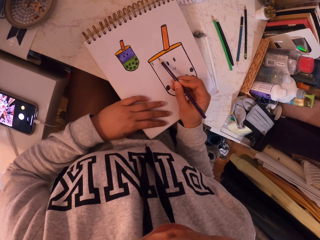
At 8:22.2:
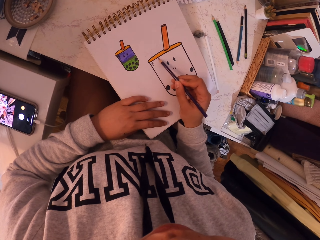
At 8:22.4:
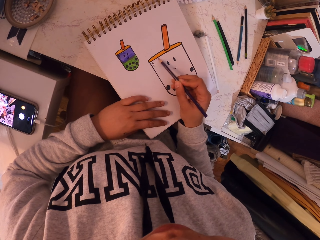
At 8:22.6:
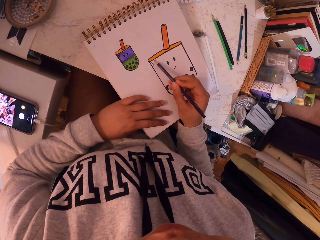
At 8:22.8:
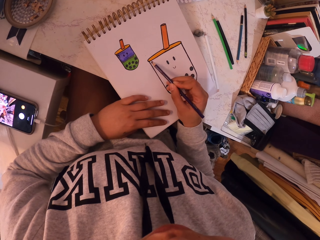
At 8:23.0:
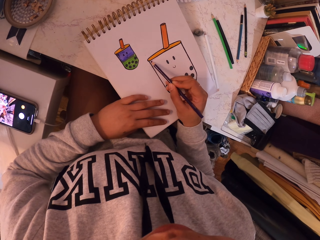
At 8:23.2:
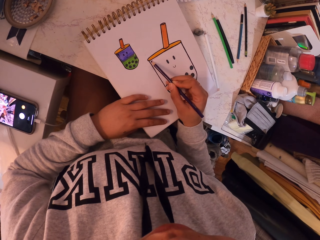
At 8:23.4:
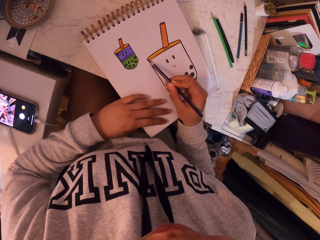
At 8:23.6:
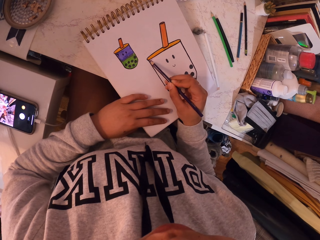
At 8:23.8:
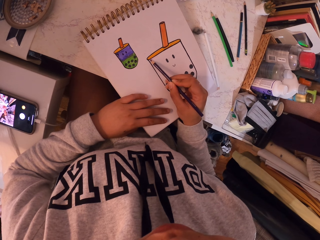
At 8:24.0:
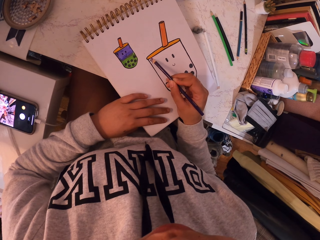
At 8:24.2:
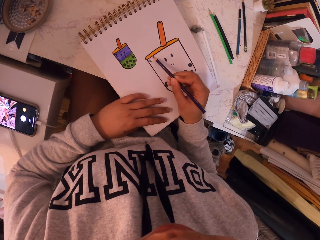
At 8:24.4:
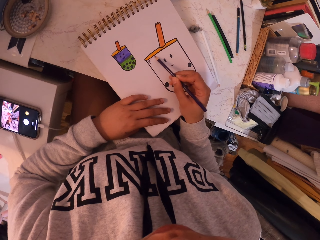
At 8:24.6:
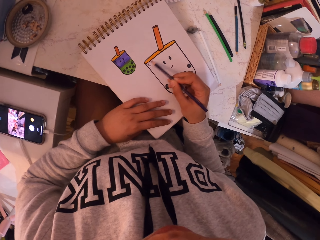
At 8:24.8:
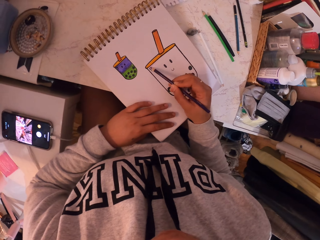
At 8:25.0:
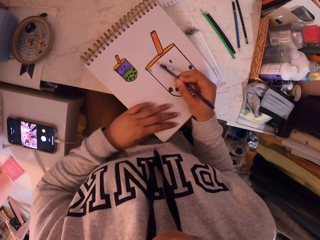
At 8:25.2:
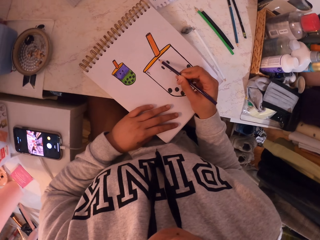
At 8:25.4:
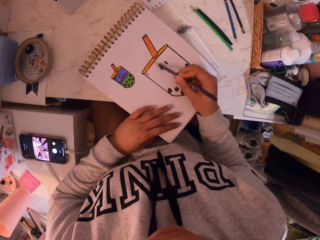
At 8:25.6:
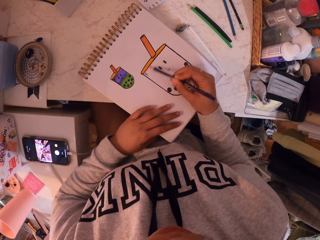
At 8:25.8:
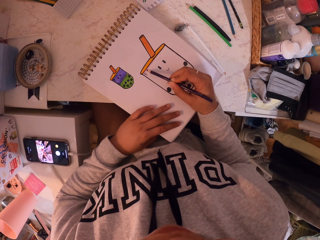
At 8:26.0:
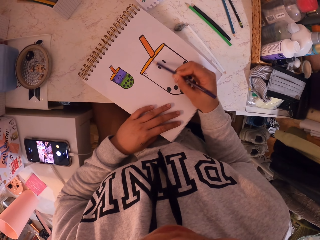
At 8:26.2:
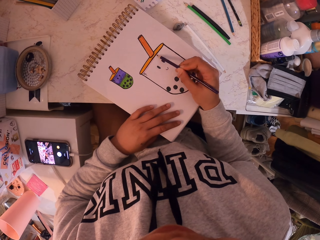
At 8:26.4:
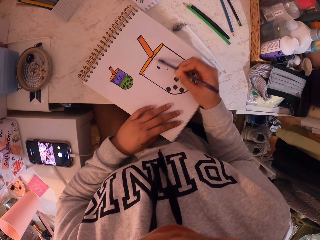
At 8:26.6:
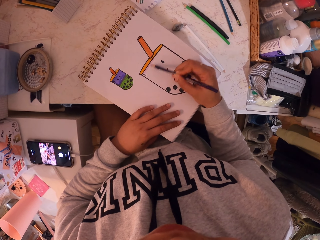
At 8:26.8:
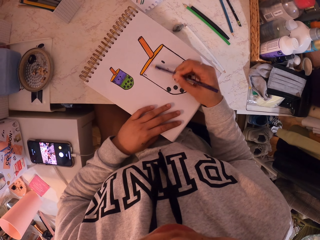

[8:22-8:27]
The camera wearer paints the drawing with the purple pen.

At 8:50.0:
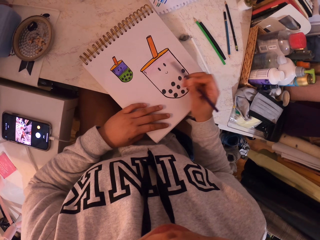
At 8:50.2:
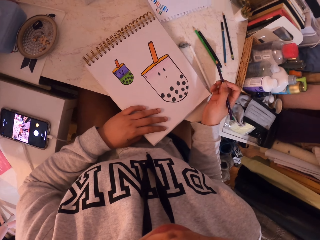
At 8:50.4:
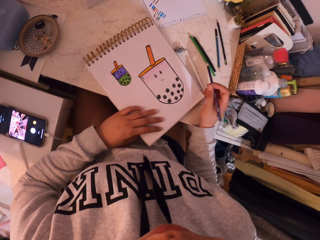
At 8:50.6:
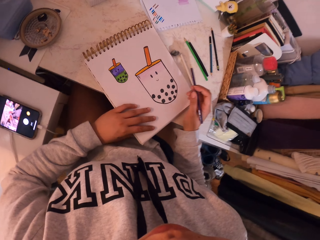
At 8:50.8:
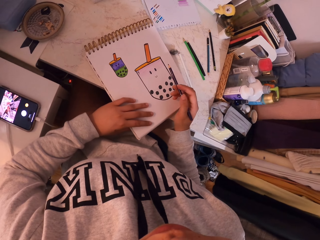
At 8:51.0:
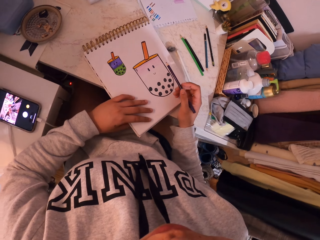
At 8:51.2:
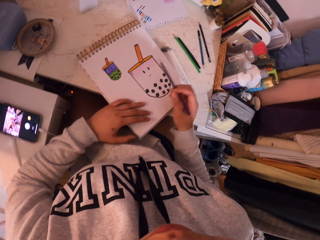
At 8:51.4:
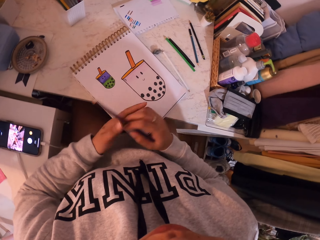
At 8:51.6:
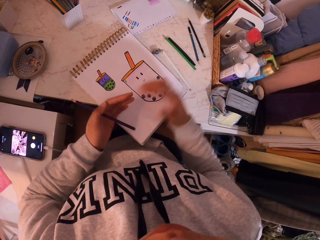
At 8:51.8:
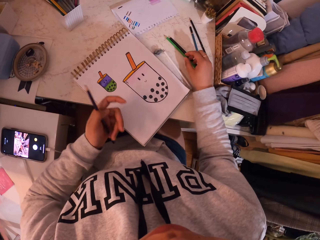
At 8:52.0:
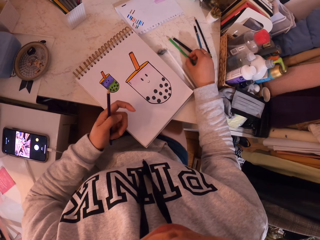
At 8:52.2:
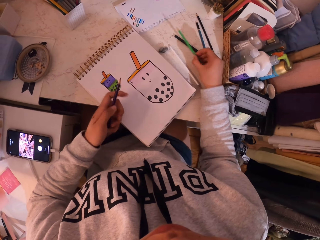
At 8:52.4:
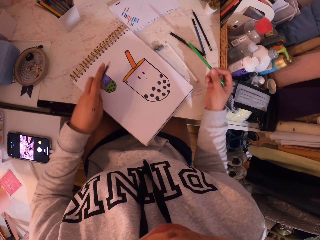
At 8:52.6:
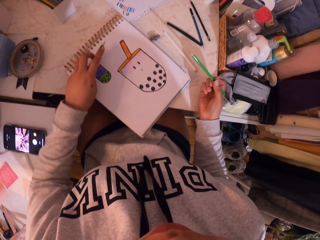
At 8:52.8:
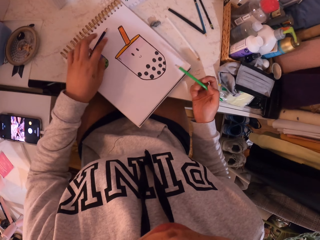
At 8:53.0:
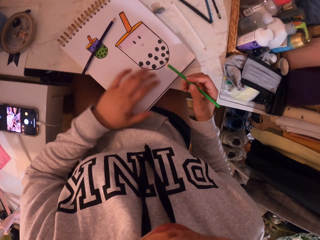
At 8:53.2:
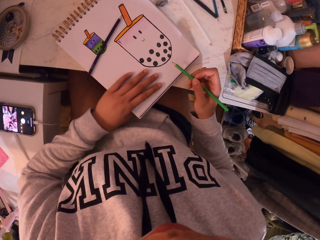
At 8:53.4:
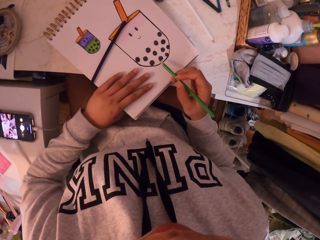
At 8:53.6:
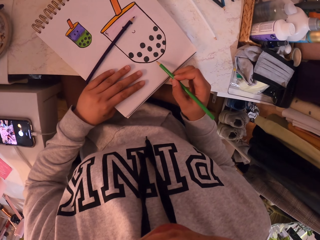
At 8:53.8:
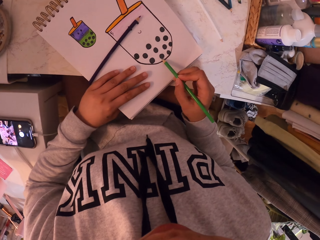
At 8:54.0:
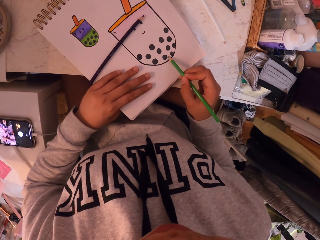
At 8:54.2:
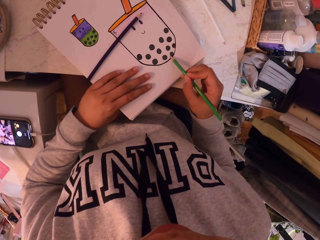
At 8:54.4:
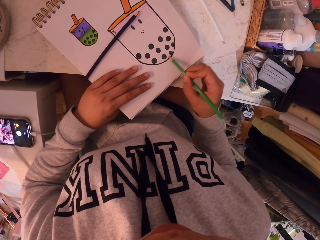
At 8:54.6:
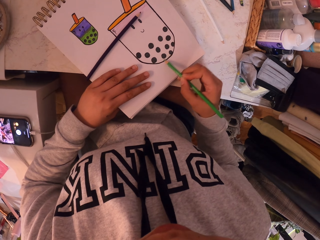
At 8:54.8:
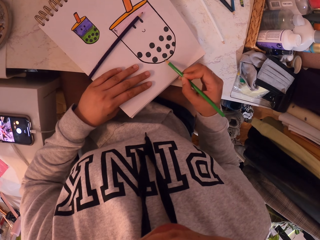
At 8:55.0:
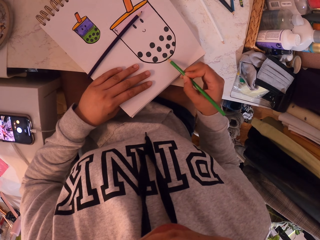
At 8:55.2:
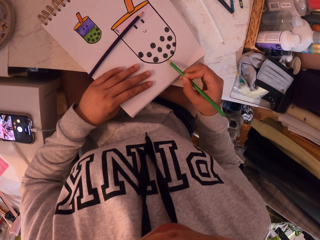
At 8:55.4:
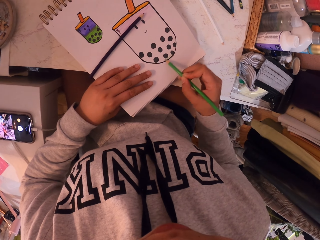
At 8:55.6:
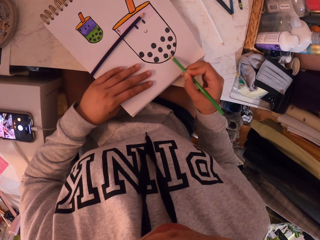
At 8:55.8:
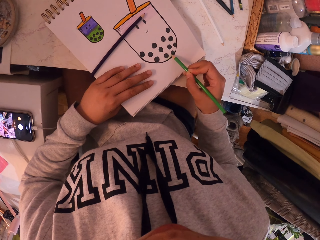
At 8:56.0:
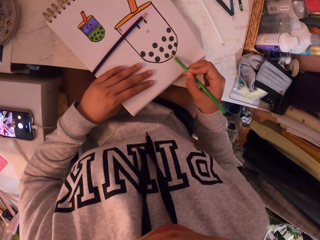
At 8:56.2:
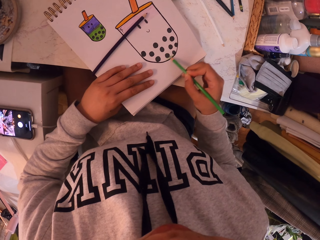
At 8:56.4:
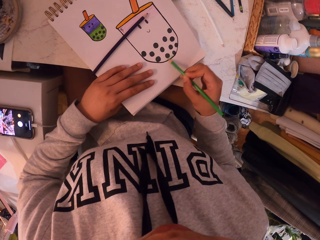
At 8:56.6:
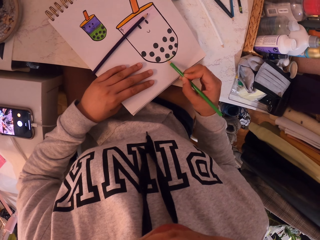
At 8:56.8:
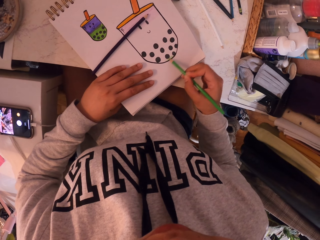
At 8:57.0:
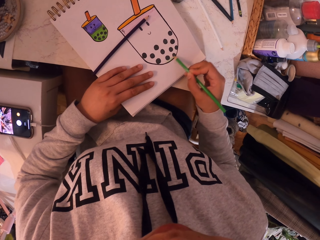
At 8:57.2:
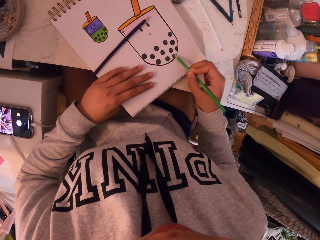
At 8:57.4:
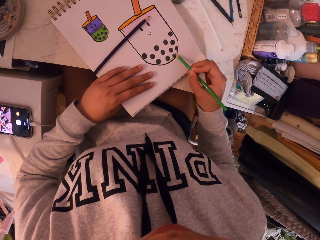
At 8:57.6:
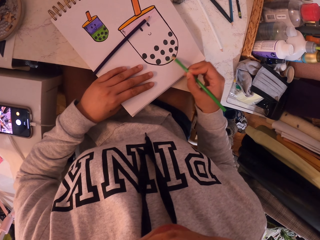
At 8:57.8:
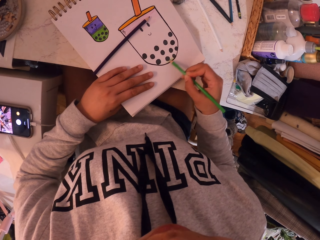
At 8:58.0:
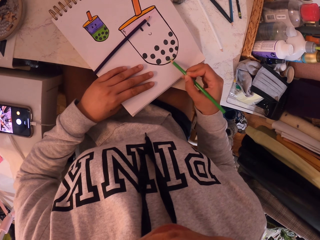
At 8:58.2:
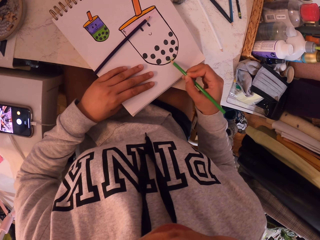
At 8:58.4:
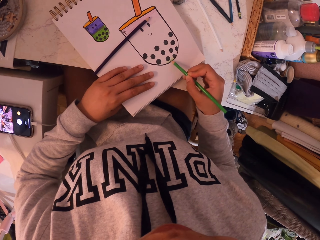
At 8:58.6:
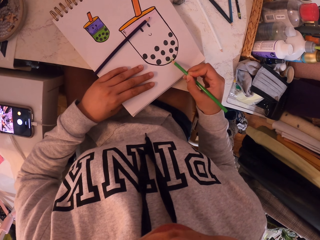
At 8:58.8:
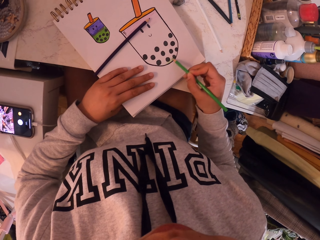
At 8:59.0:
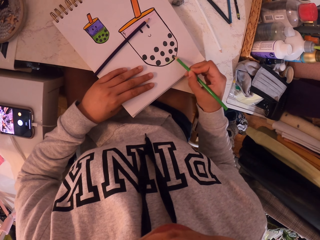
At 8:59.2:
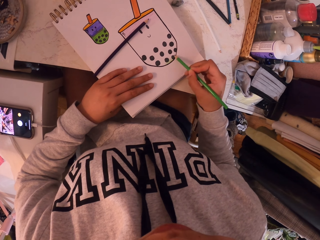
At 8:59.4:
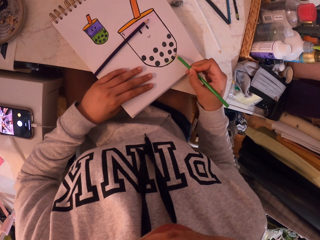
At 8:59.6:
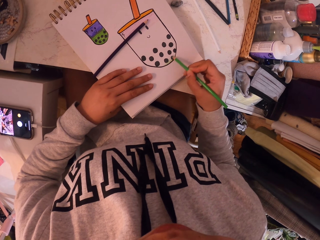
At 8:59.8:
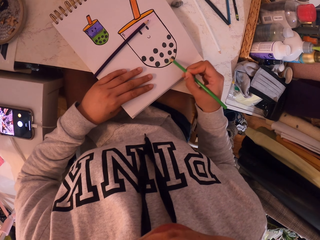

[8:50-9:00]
The camera wearer picks a green pen. They put the other pen down. They draw in the drawing book. They paint the drawing with the green pen.

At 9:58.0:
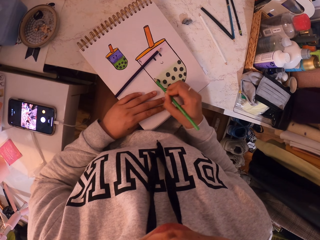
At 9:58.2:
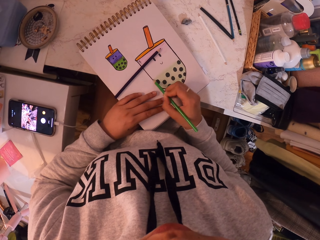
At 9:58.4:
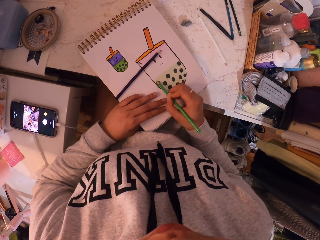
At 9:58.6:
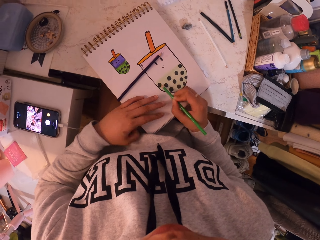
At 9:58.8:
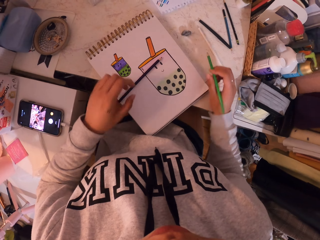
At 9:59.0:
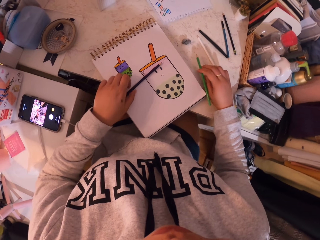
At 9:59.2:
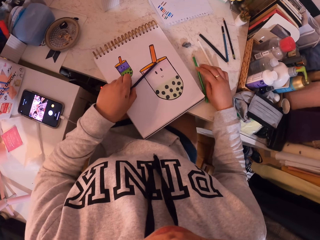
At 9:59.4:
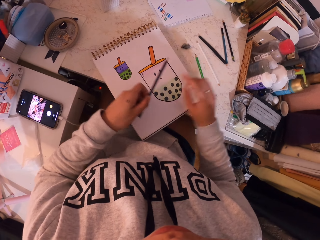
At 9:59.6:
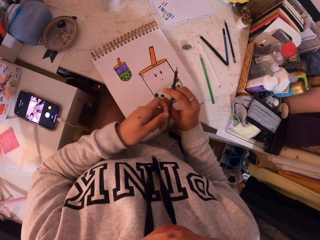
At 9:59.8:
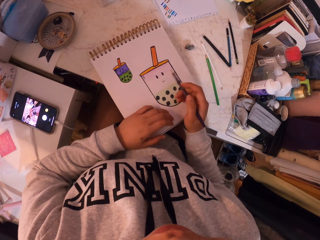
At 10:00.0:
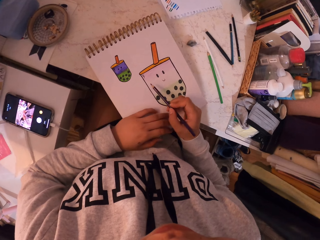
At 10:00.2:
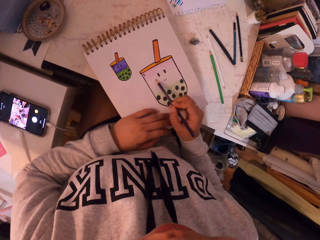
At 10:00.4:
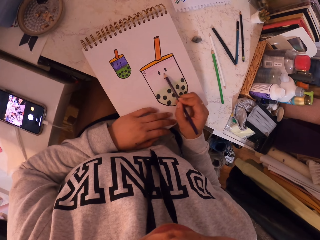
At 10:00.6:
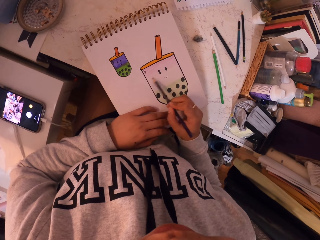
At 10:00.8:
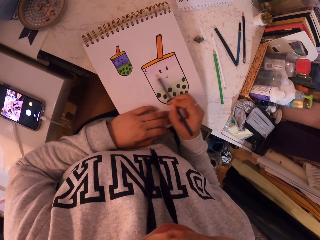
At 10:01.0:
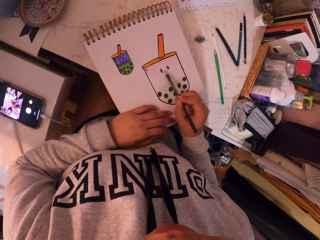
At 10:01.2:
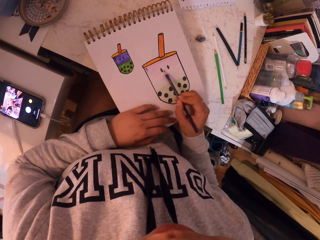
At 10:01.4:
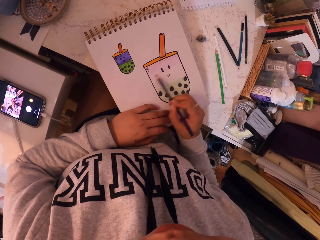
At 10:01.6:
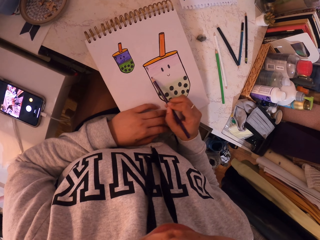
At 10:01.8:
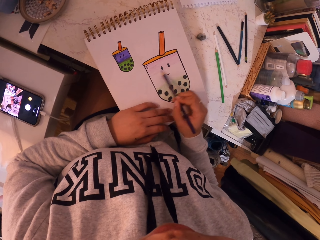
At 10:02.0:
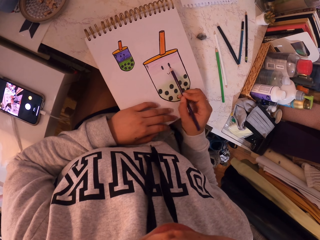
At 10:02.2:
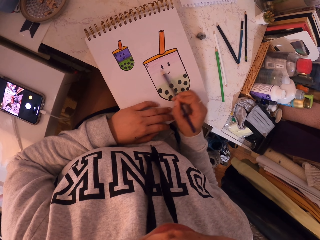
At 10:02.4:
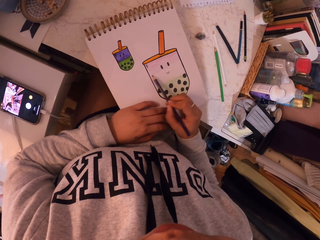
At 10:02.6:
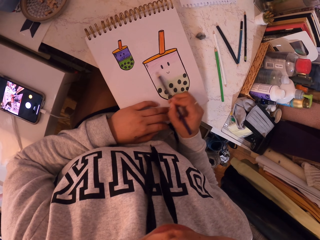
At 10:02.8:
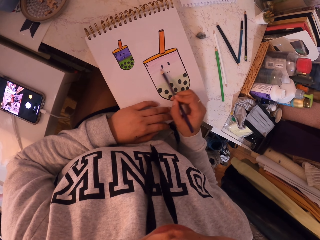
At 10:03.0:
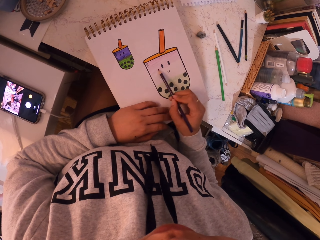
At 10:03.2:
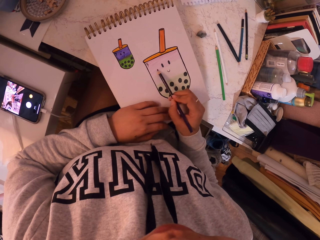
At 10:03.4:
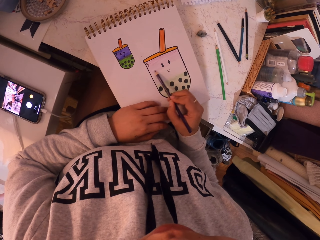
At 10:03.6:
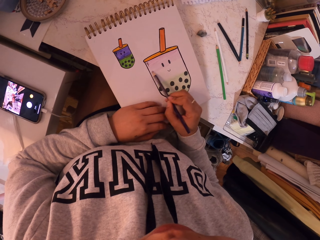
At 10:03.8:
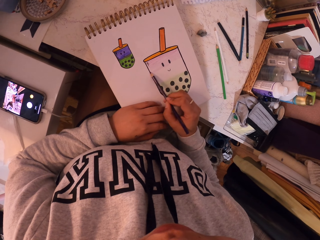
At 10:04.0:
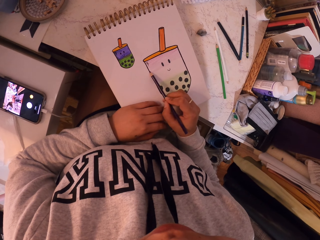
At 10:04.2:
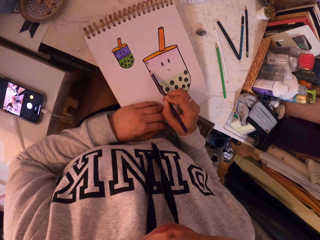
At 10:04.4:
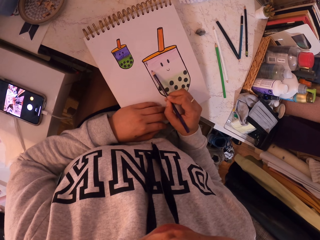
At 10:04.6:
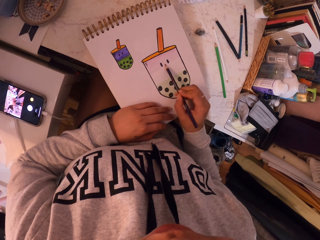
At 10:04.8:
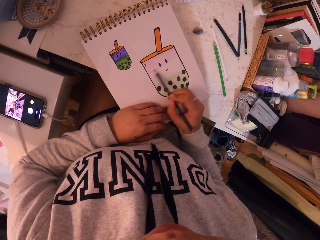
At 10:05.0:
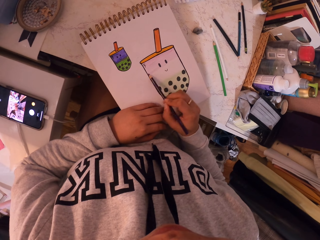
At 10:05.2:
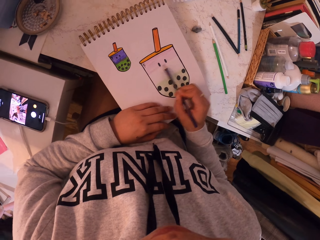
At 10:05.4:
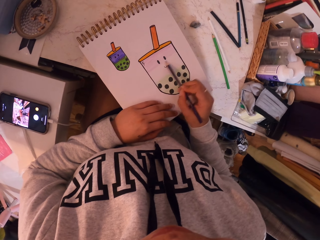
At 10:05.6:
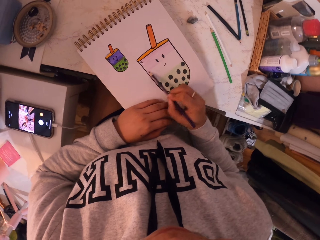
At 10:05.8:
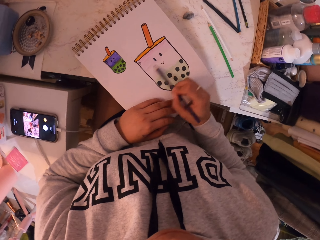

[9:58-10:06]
The camera wearer picks a brown color pencil or black pencil. They drop the green pencil. They paint the drawing with the brown color pen.
